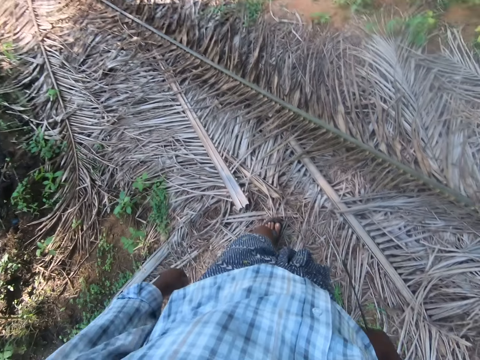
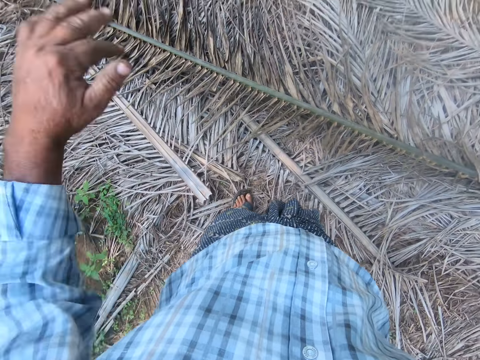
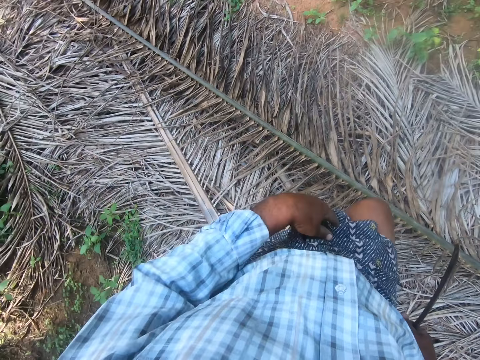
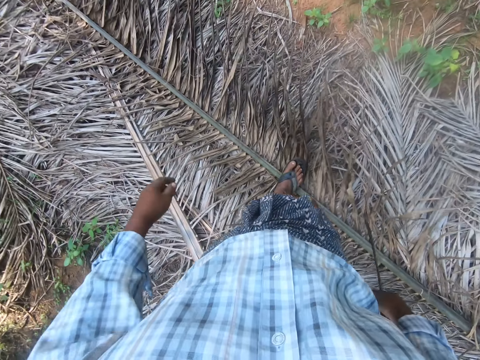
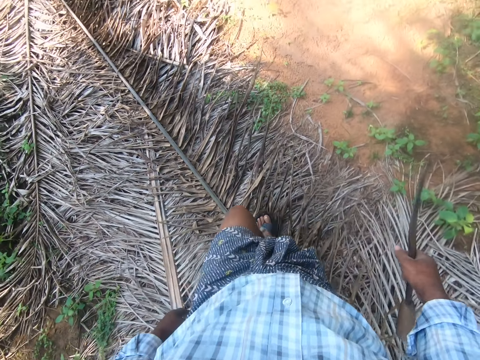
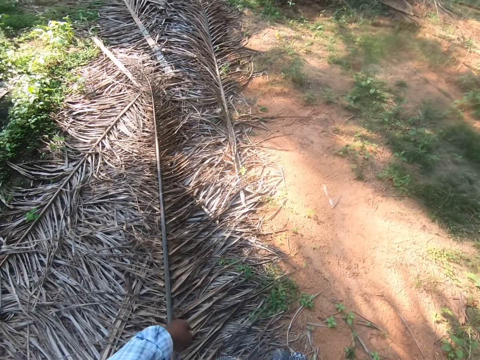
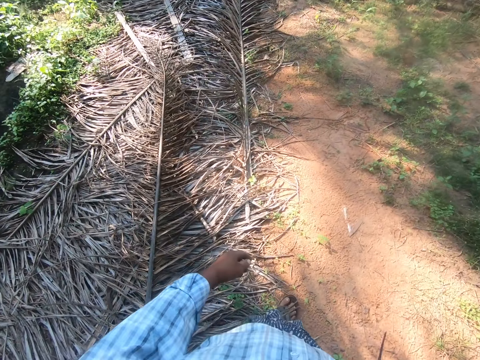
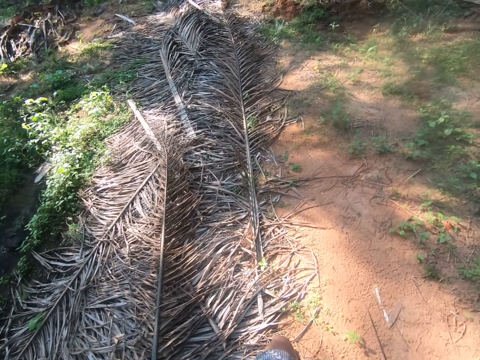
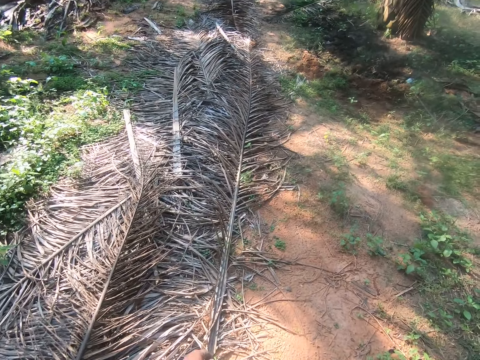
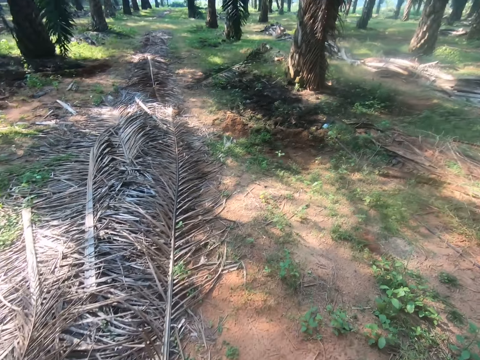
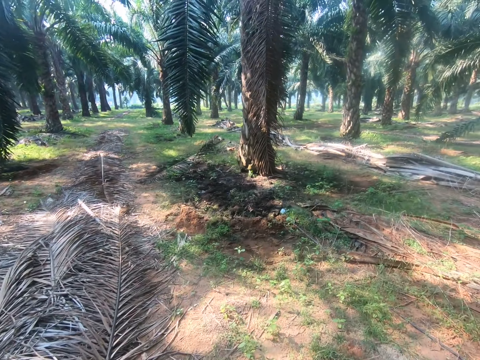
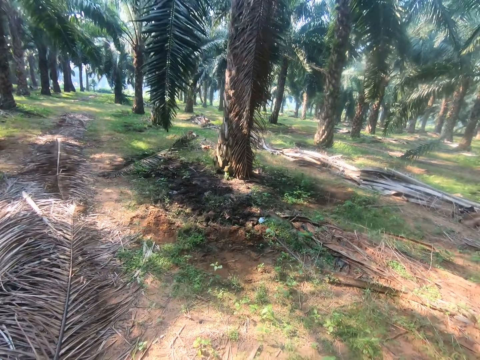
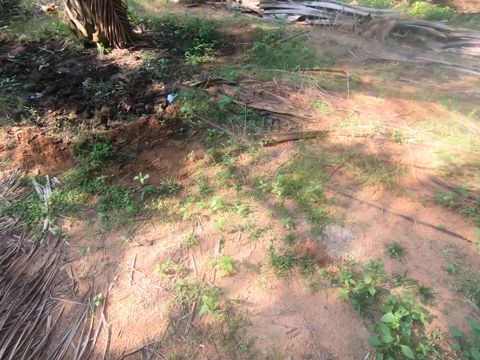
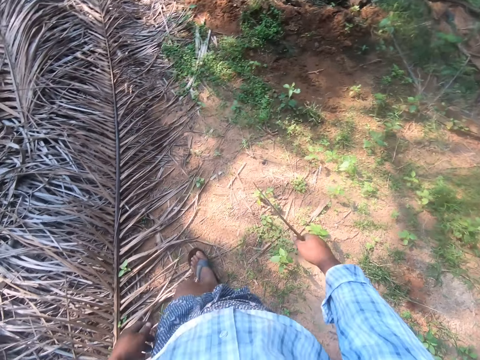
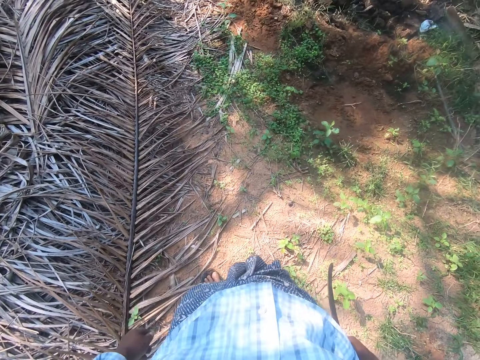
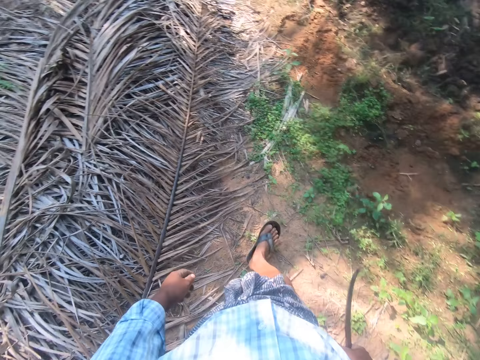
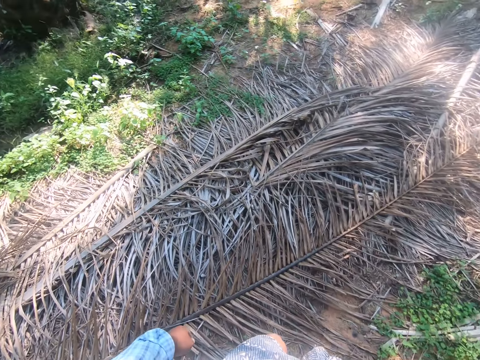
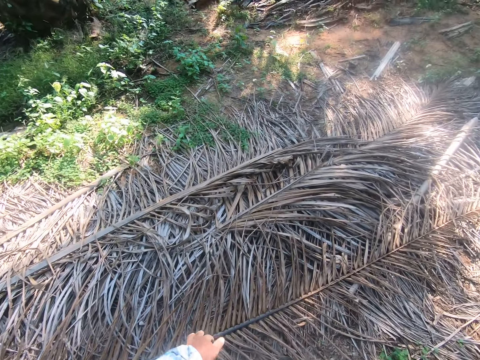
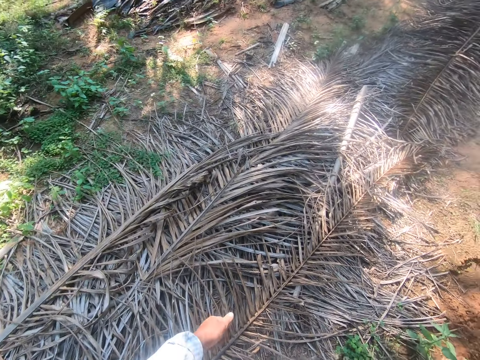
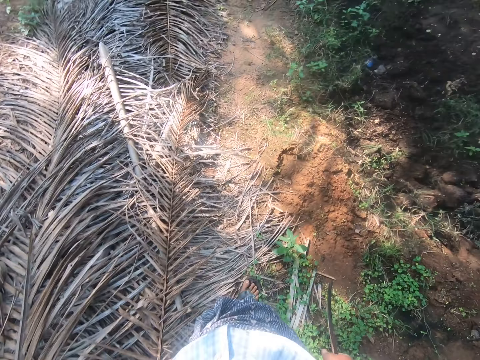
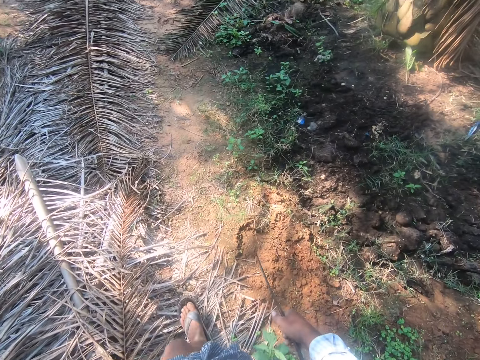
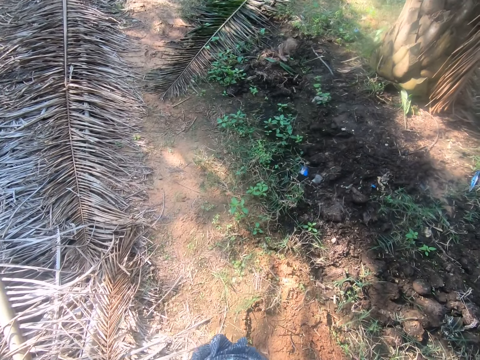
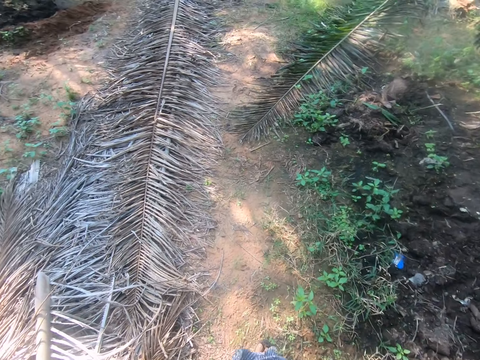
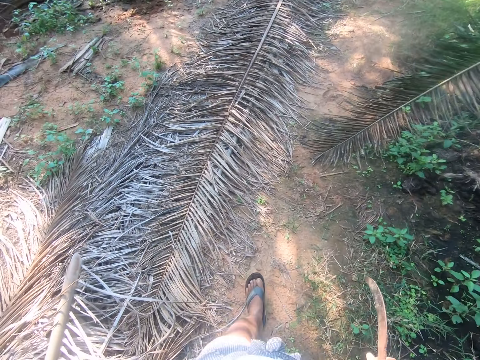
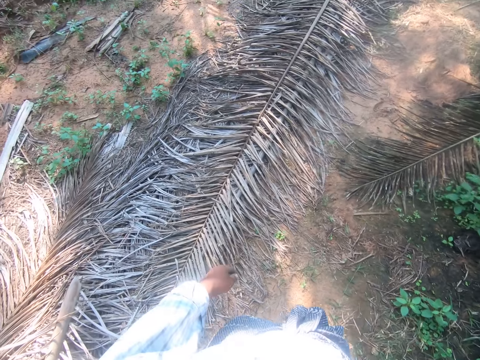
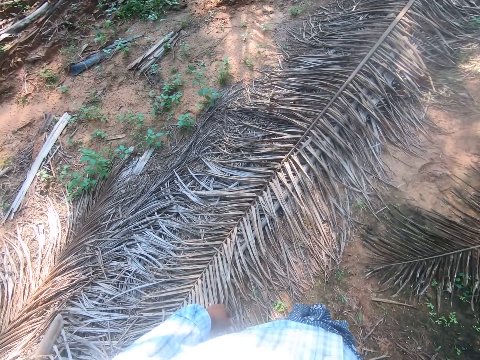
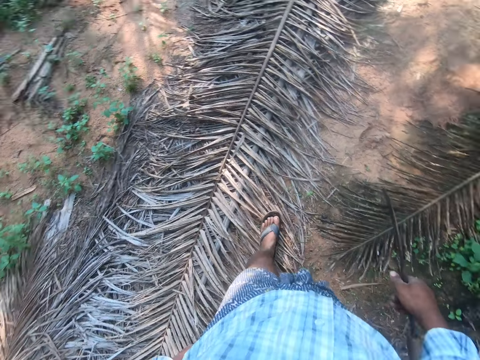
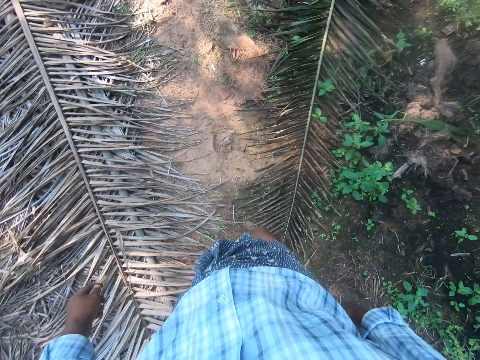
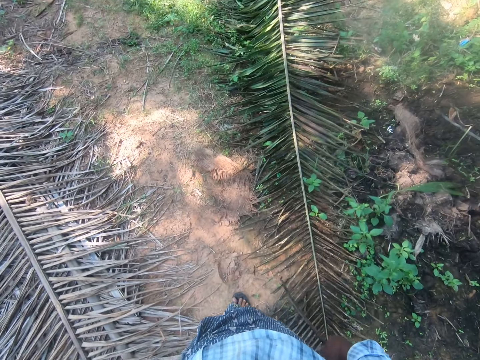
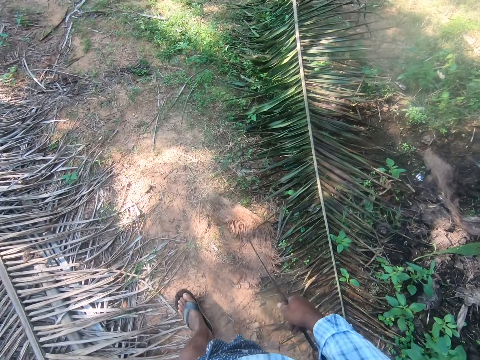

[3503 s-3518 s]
The camera wearer walks through the plantation.

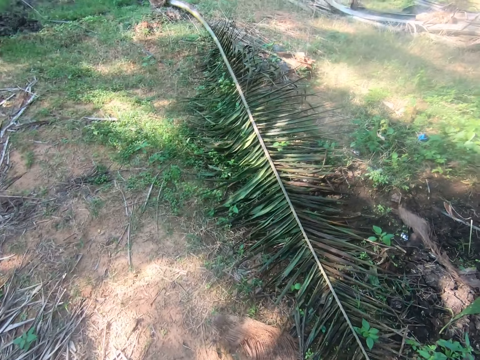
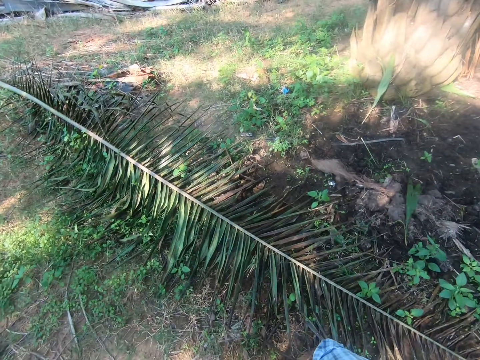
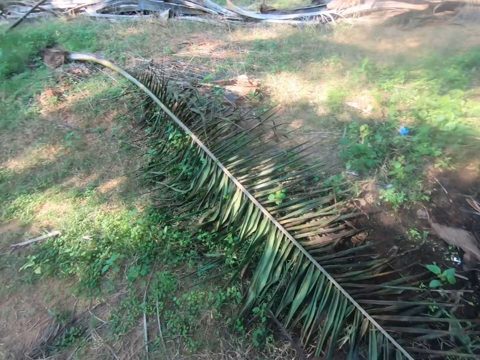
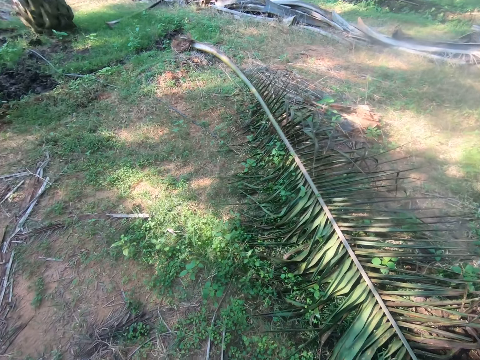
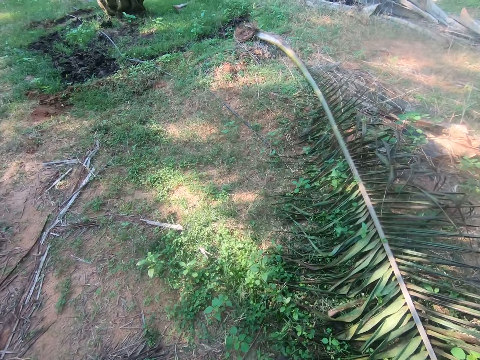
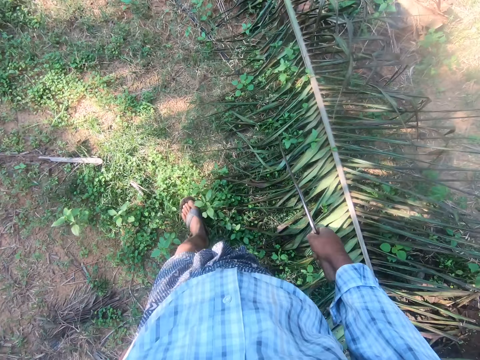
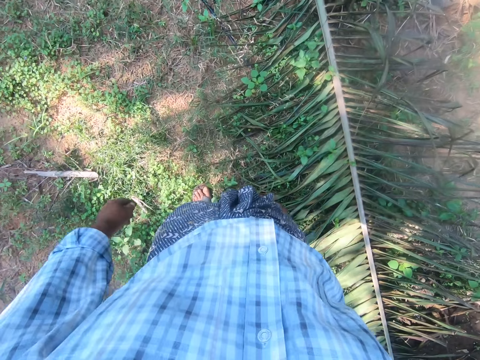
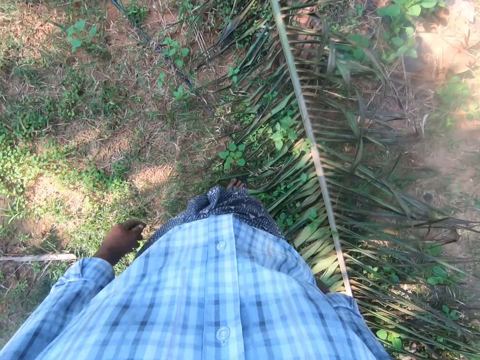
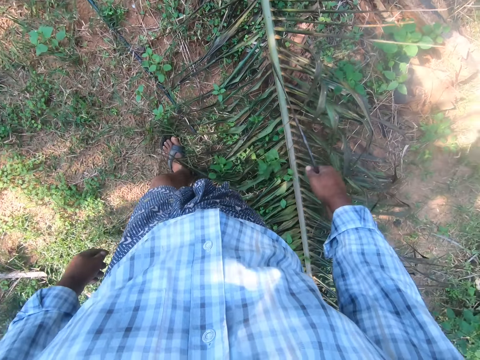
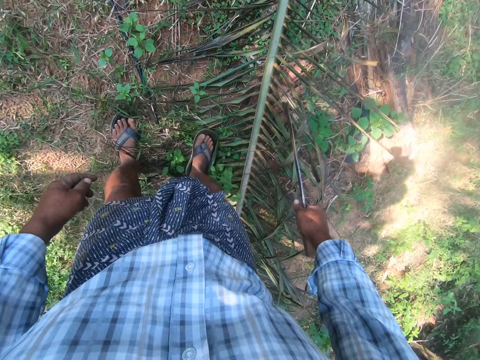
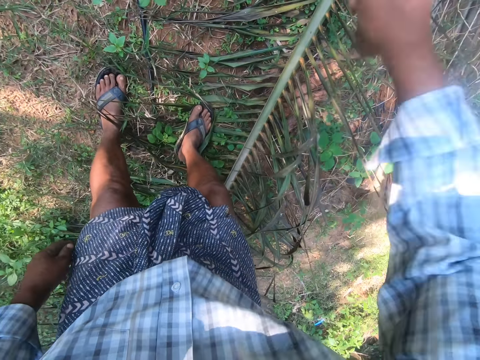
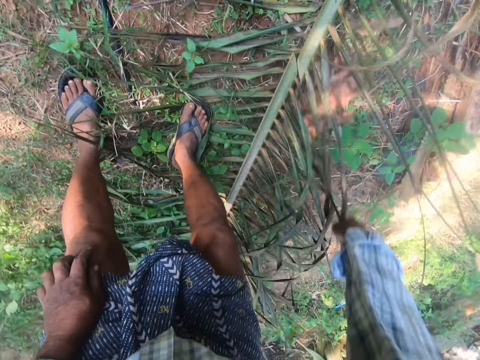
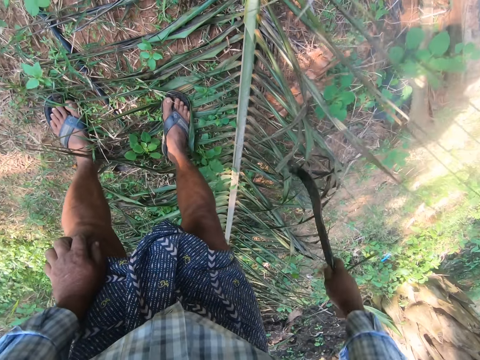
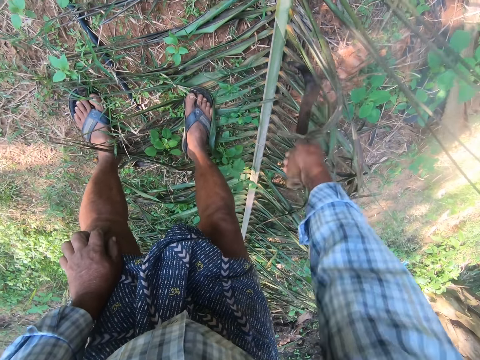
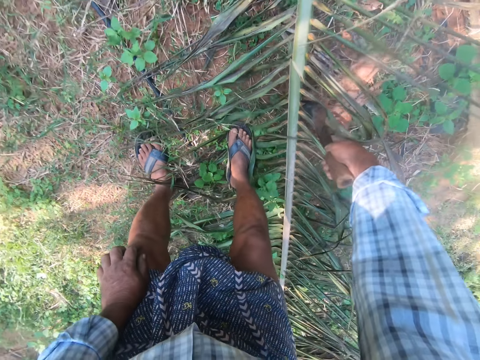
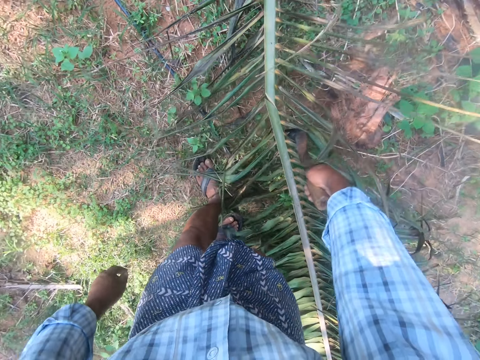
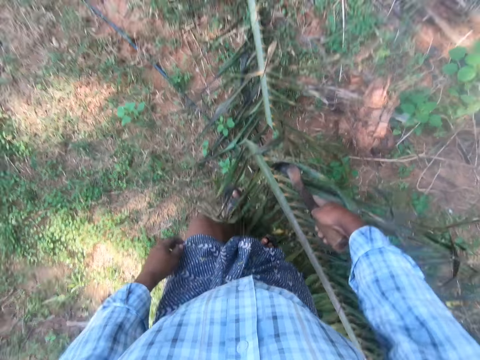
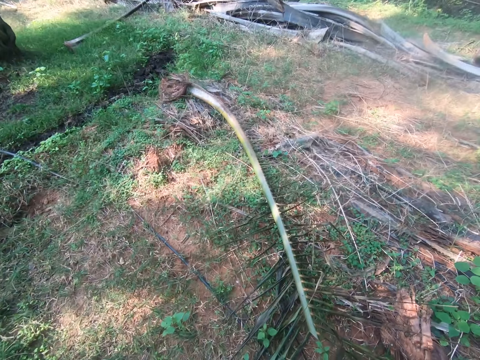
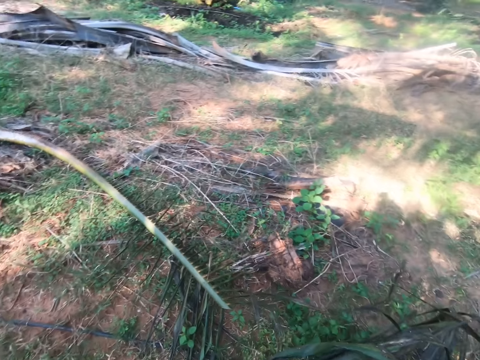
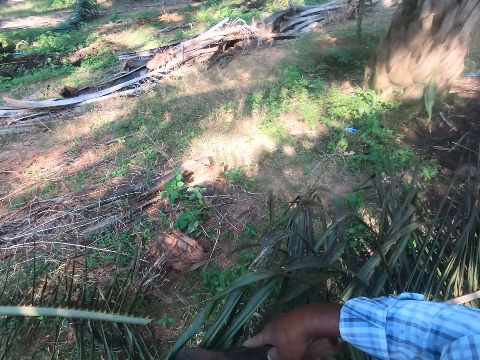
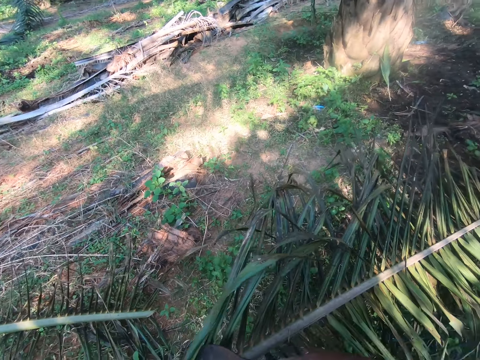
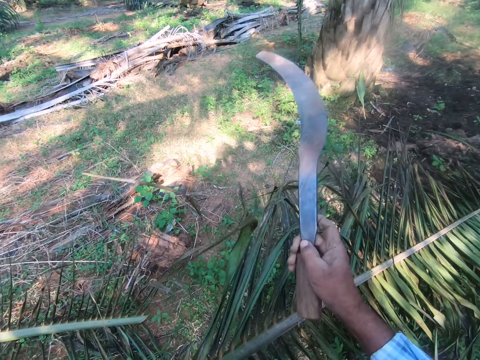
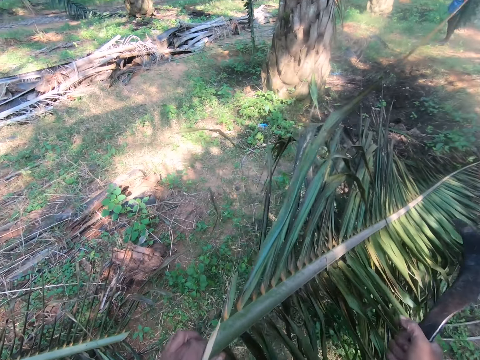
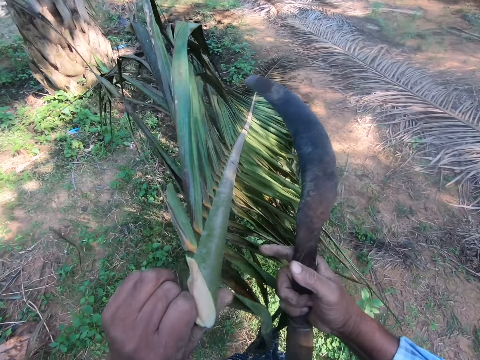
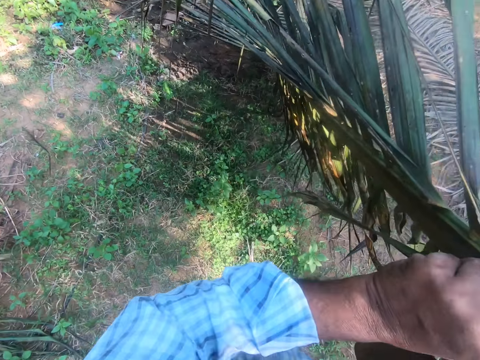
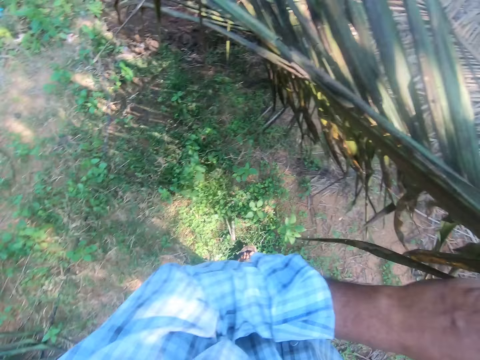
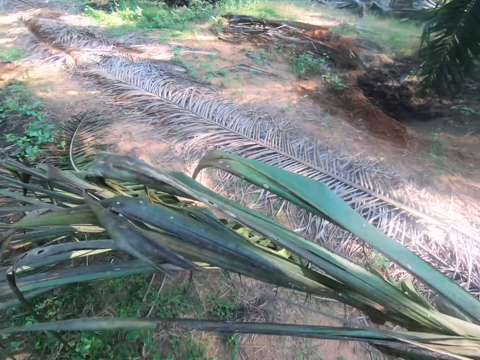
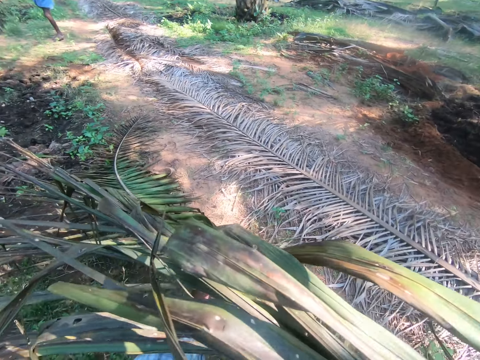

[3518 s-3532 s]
The camera wearer cuts a palm frond on the ground into two with the sickle in his right hand. He picks up one half of the palm frond with the sickle in his right hand. He hooks a panga on the stalk. He puts the palm stalk aside. He holds the palm stalk and holds the panga.
